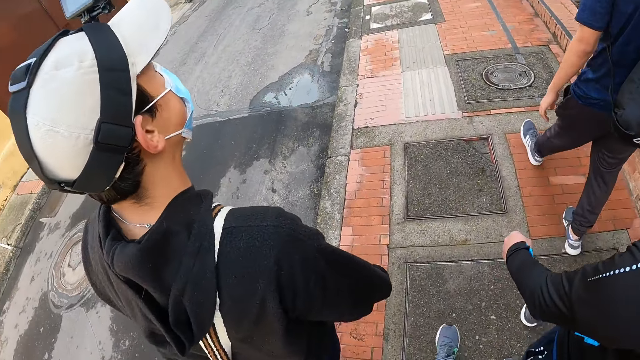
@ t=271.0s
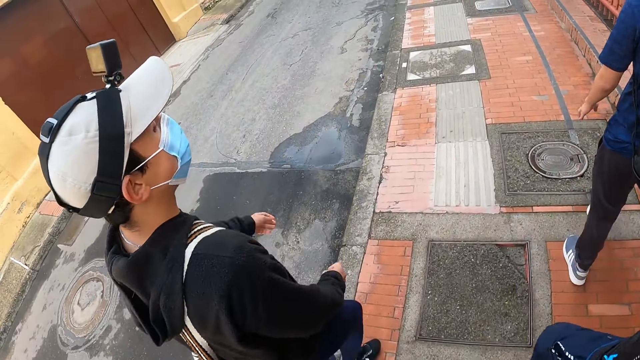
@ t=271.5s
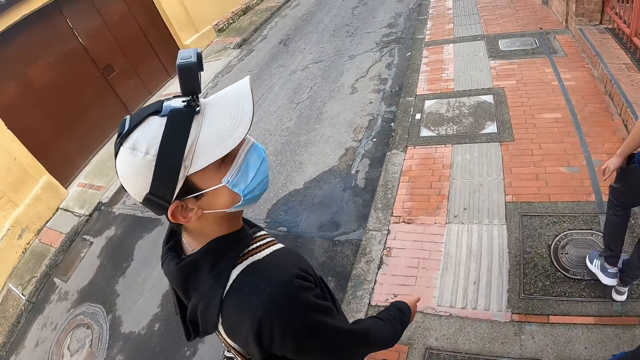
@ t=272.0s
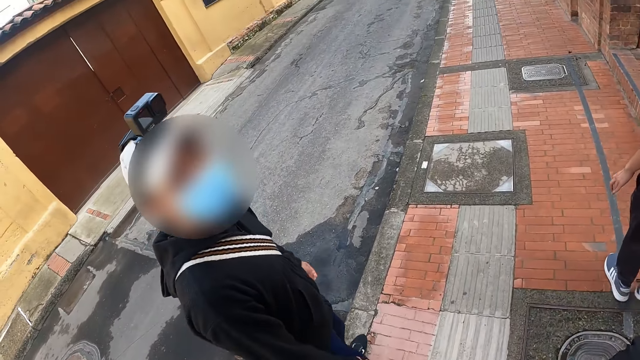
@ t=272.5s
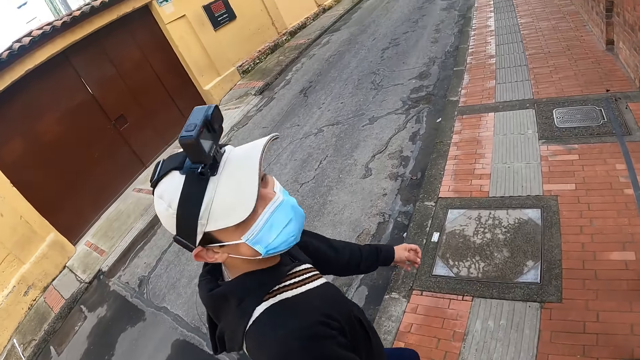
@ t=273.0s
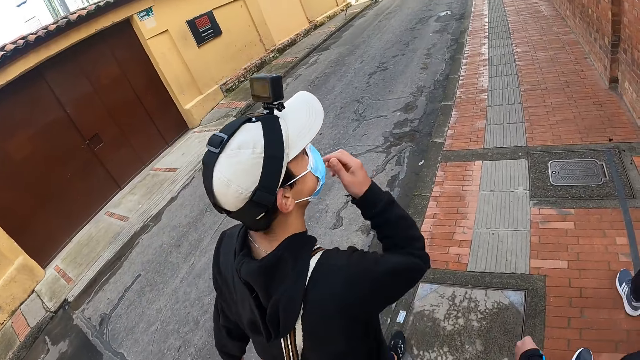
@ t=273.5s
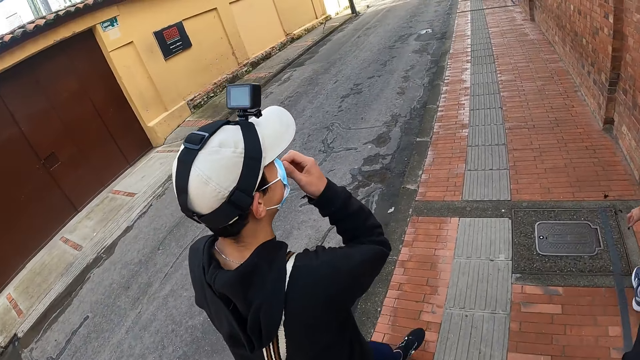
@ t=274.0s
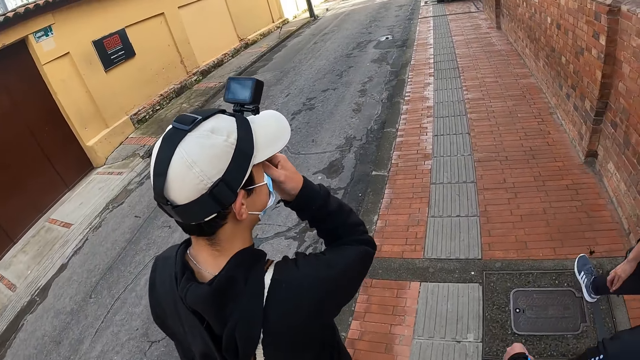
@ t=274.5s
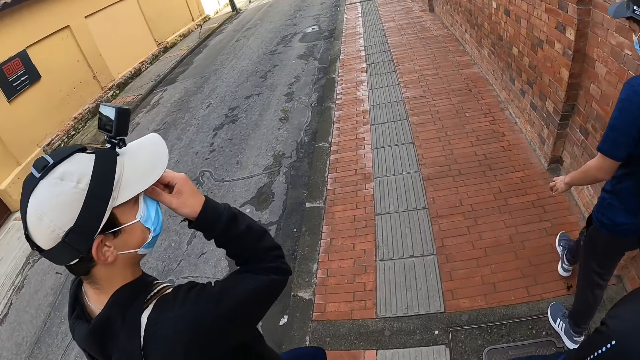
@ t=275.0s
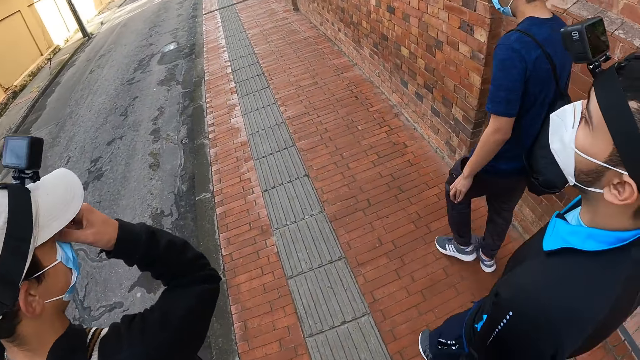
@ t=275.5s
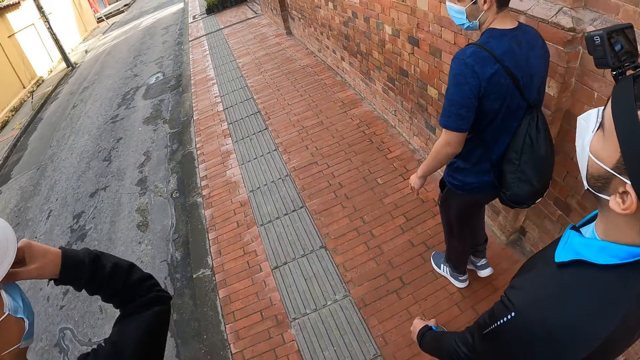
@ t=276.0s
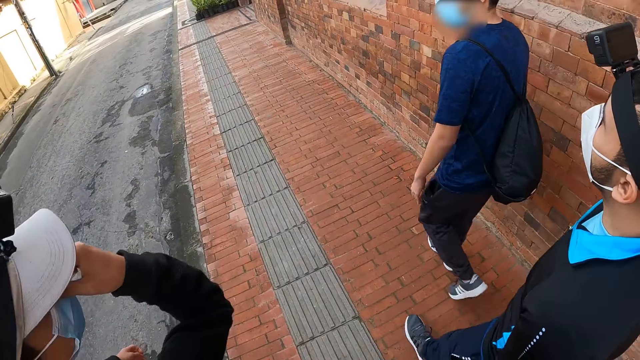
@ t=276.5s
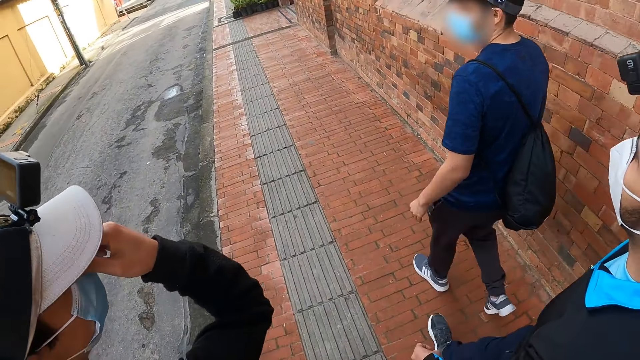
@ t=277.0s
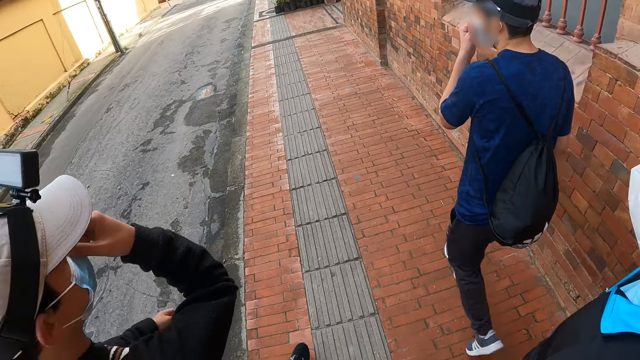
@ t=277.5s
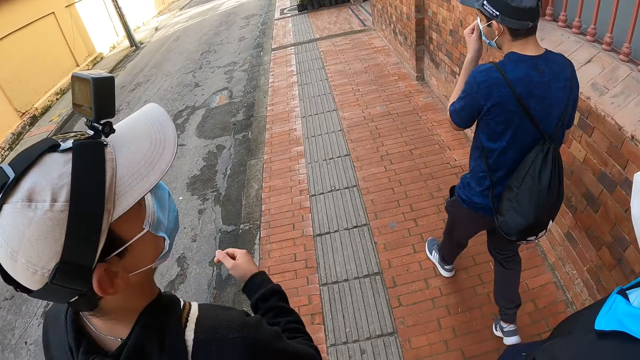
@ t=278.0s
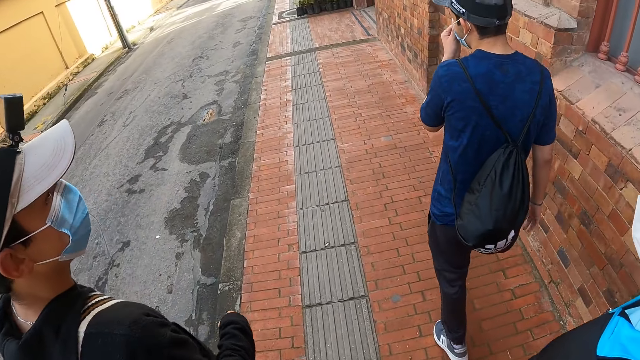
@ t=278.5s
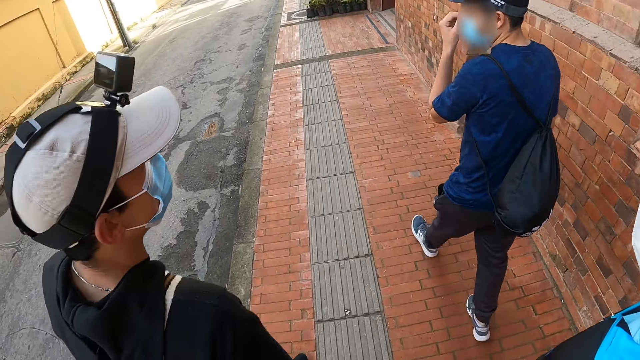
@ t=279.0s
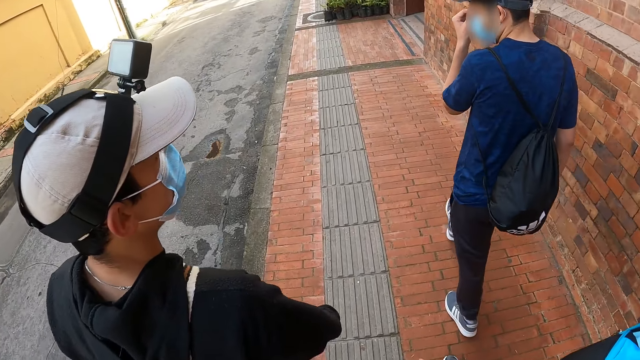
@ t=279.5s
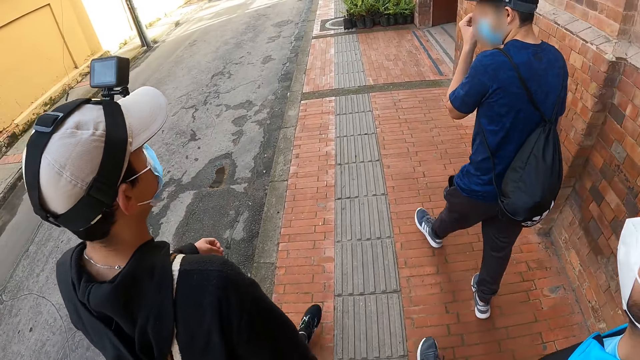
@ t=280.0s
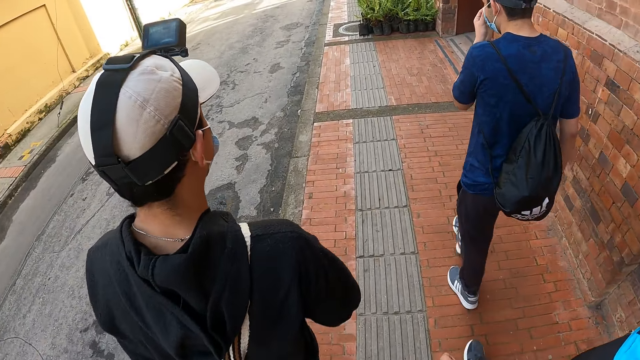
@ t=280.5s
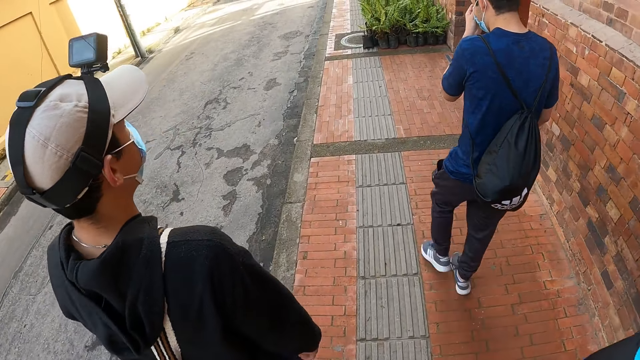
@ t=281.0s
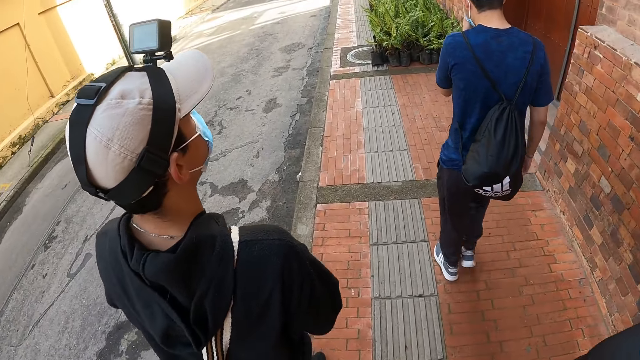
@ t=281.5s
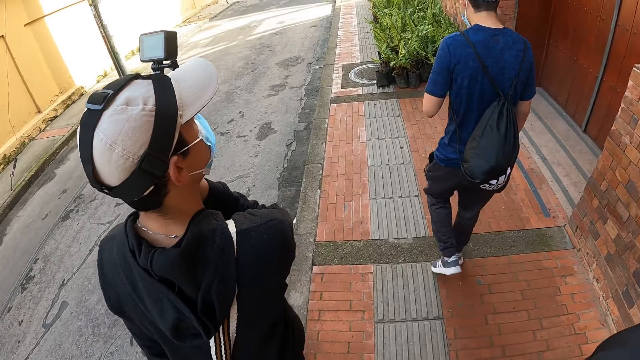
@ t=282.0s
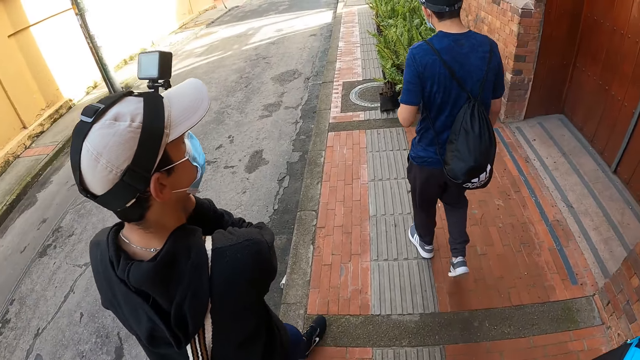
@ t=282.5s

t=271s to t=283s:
A man adjusts his facemask with his right hand. The camera wearer walks along the pavement. Another man adjusts his facemask with his left hand.

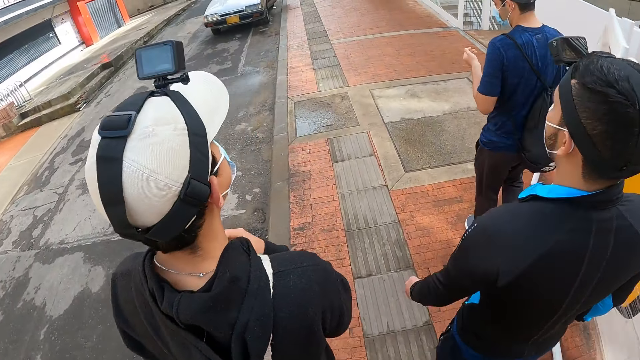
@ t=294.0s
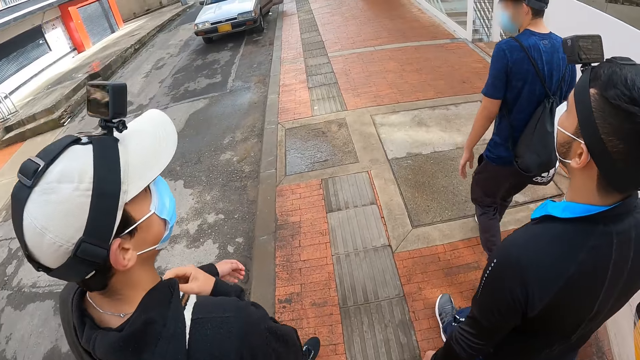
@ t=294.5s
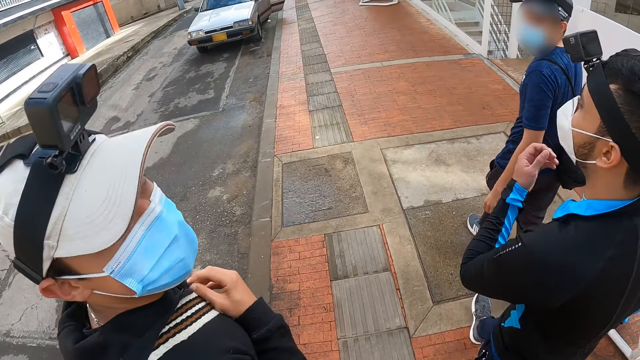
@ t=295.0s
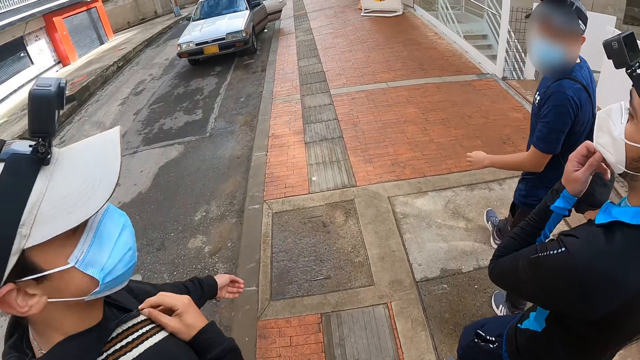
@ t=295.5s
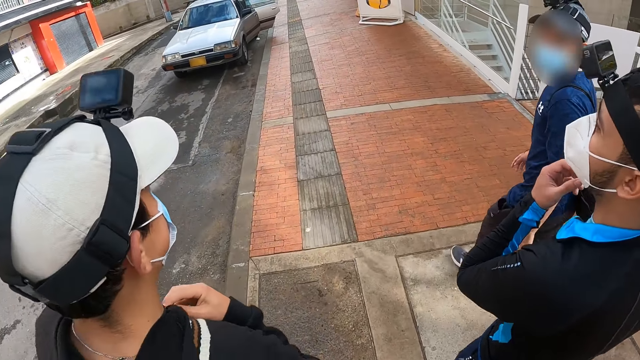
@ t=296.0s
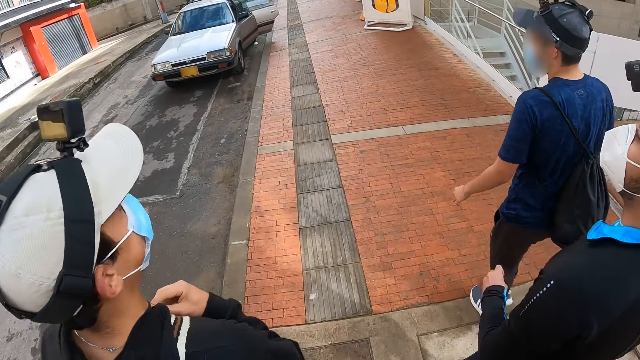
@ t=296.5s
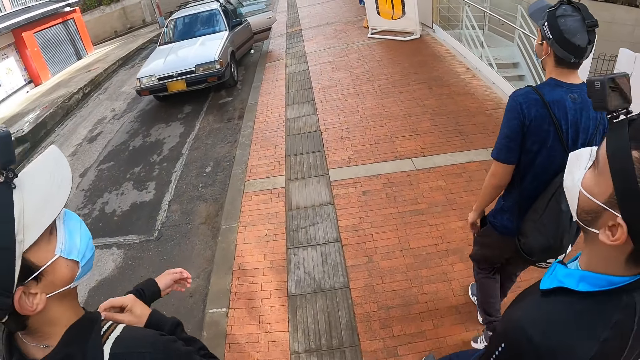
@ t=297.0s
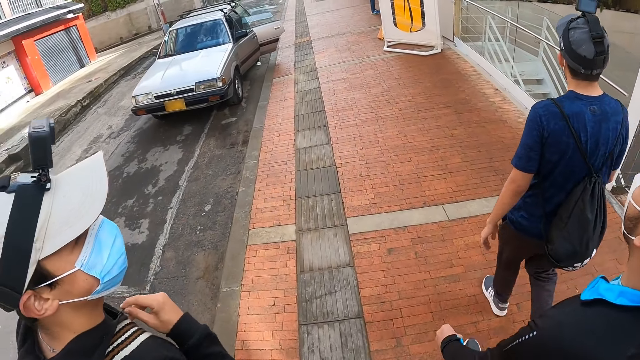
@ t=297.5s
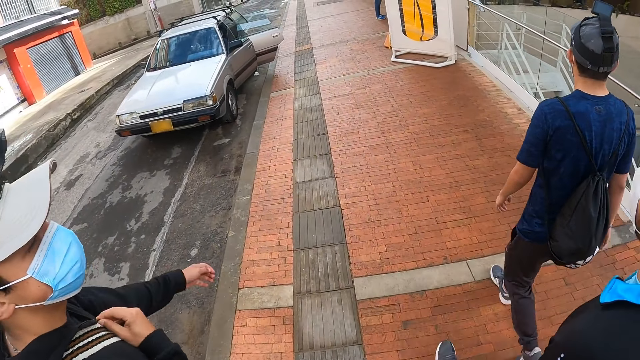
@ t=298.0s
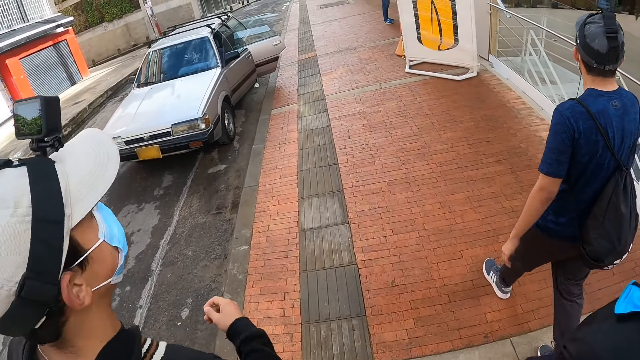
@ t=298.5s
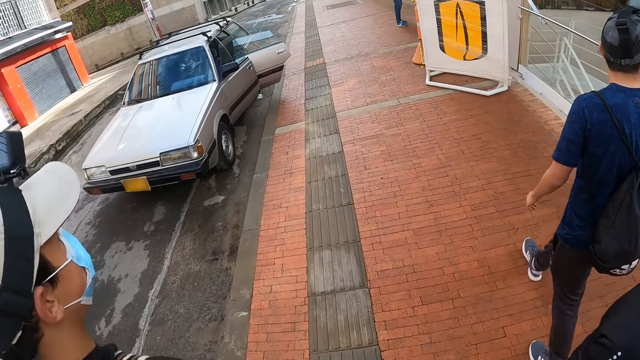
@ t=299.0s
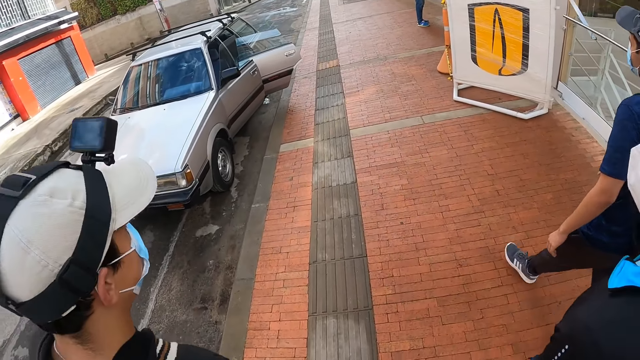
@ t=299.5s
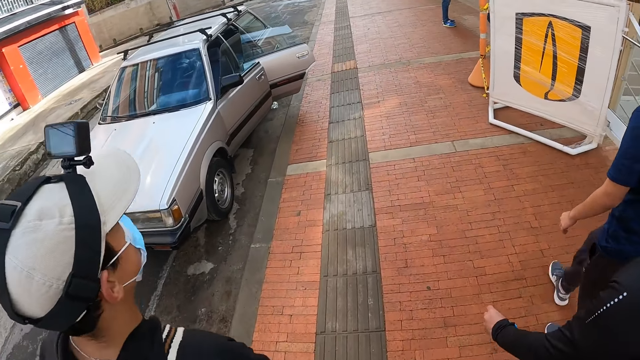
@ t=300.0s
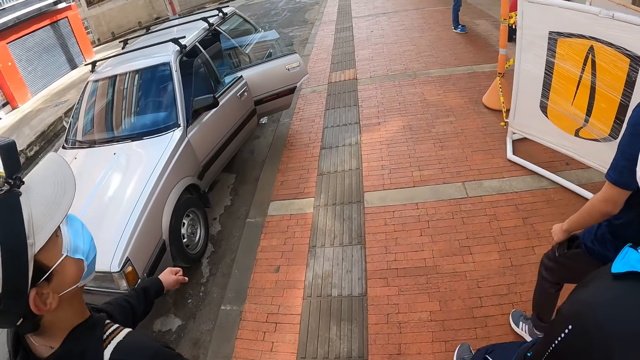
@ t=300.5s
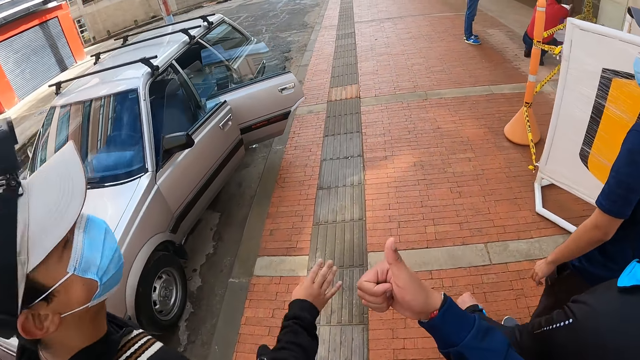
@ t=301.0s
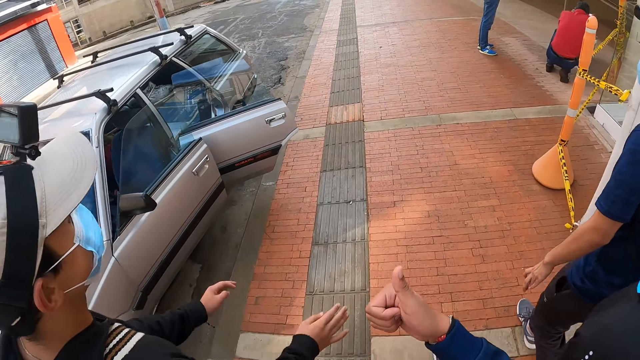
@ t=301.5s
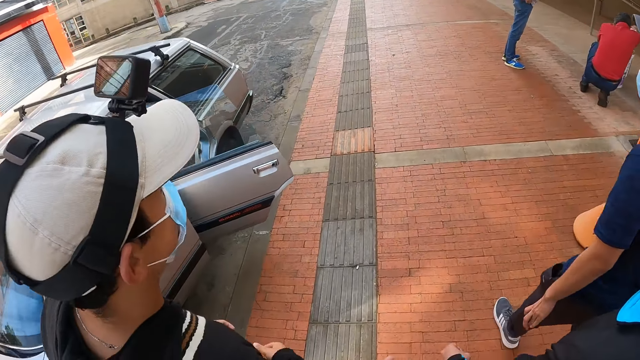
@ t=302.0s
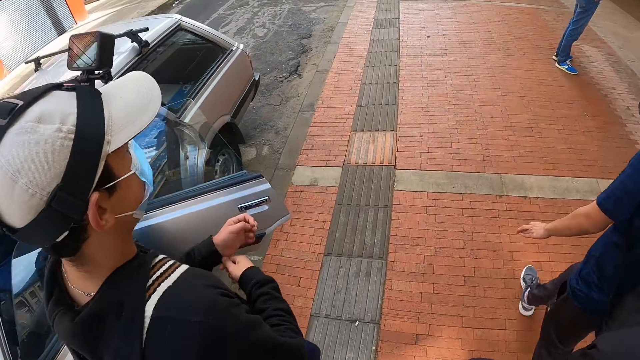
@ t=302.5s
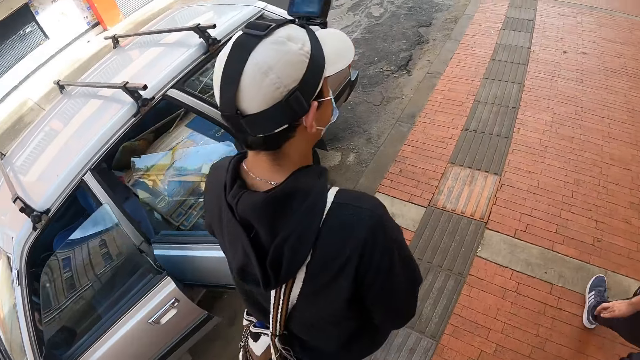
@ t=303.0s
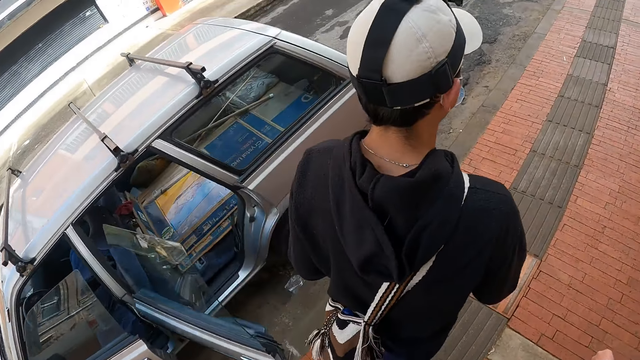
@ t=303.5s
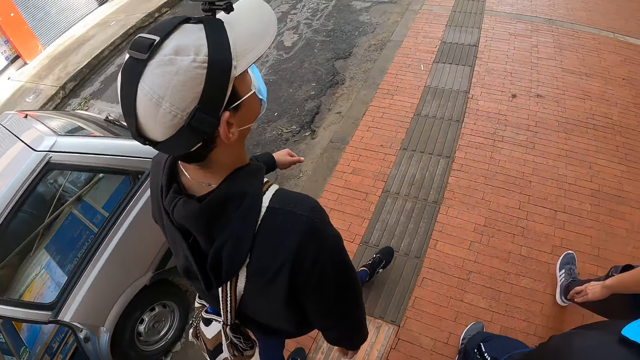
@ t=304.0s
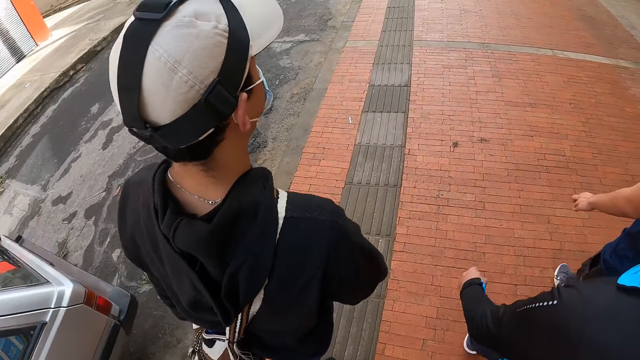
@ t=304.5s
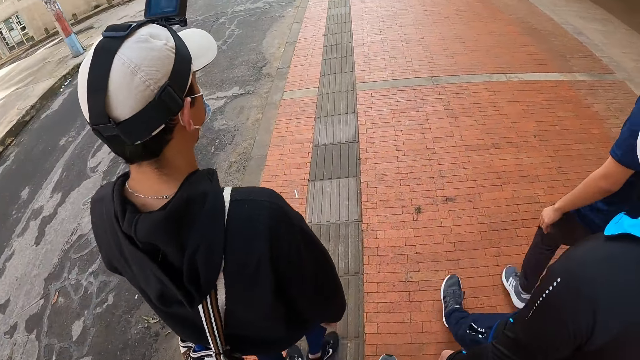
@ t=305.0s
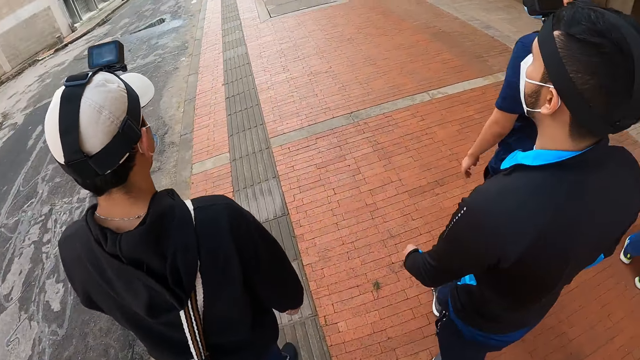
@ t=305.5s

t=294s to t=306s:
A man adjusts a nose mask on his face with his left hand. Another man and a third man look backward. The two men and a fourth man walk on the road. The fourth man moves a finger. The second man adjusts the pullover with the right hand. The three men walk on the road.
